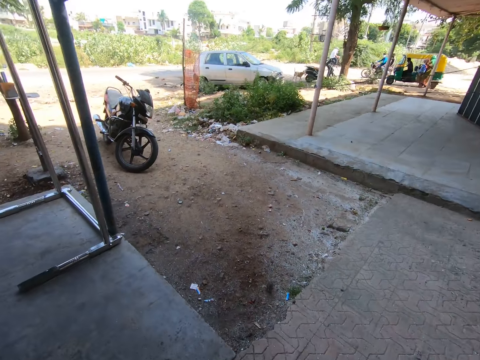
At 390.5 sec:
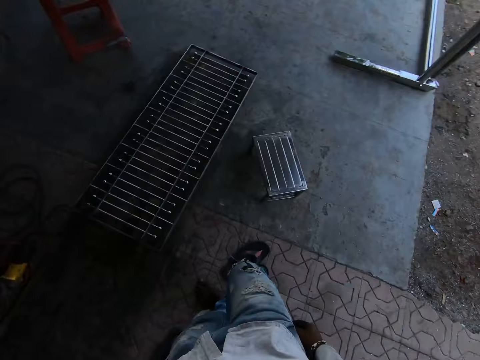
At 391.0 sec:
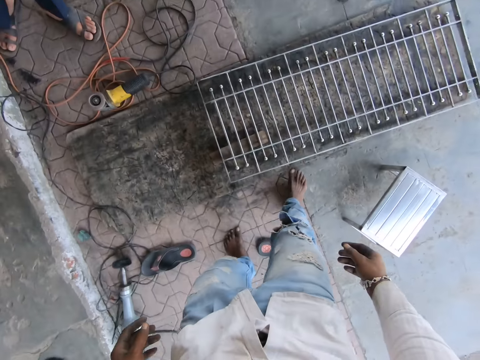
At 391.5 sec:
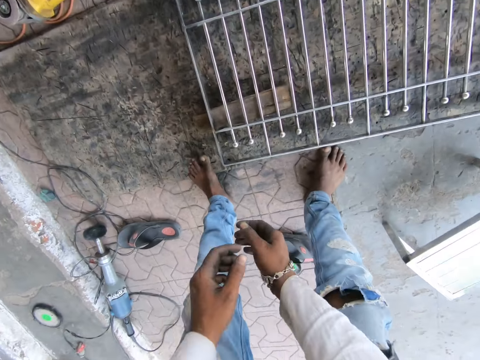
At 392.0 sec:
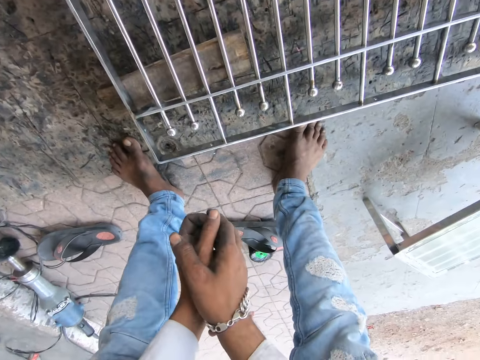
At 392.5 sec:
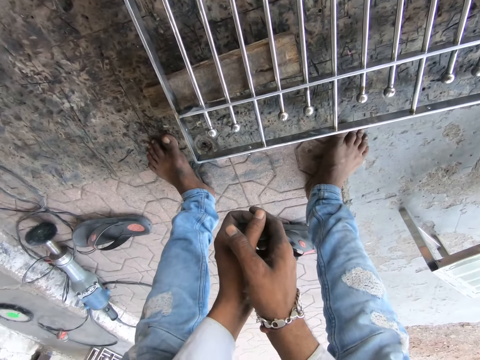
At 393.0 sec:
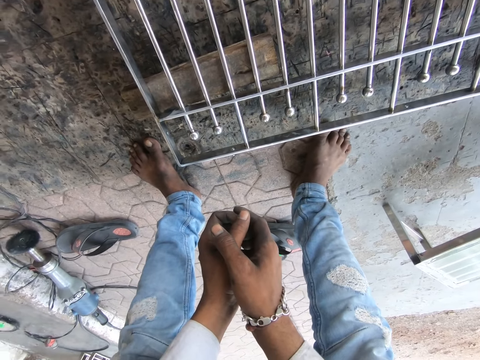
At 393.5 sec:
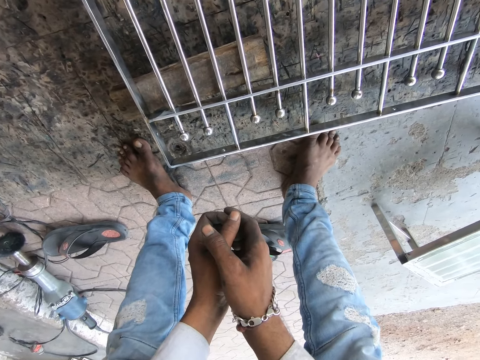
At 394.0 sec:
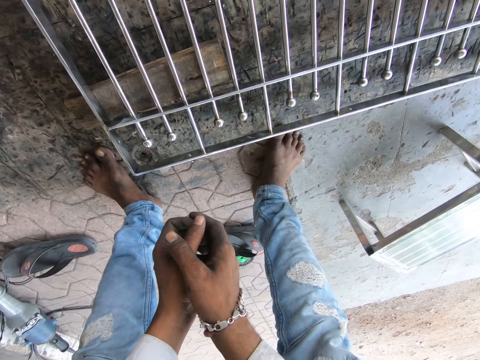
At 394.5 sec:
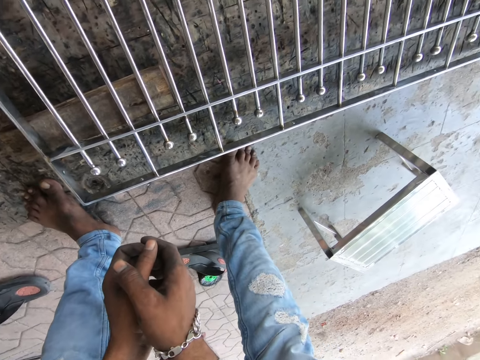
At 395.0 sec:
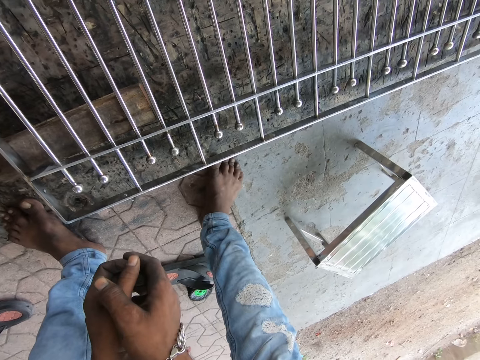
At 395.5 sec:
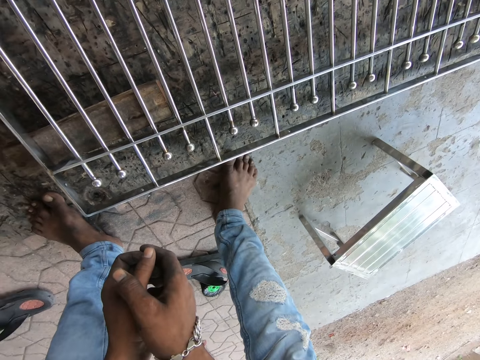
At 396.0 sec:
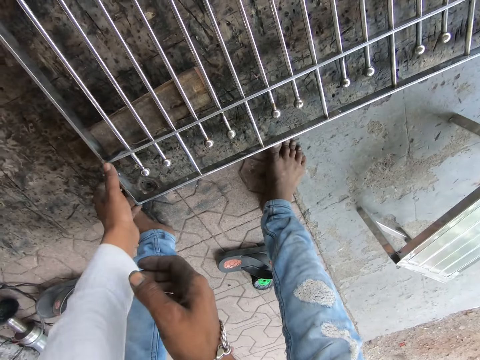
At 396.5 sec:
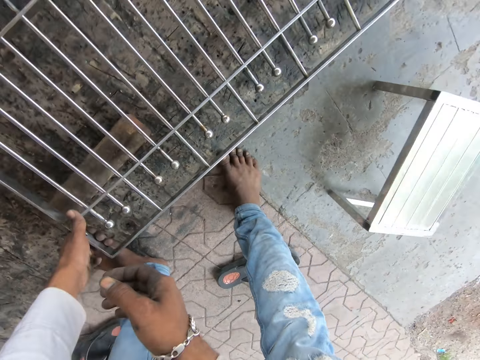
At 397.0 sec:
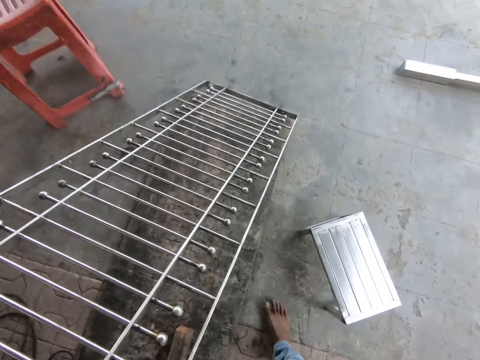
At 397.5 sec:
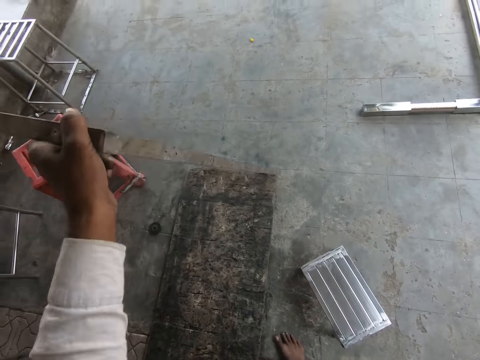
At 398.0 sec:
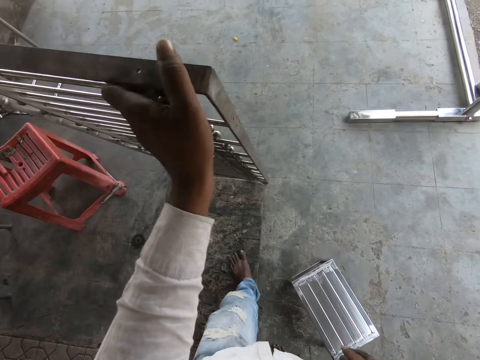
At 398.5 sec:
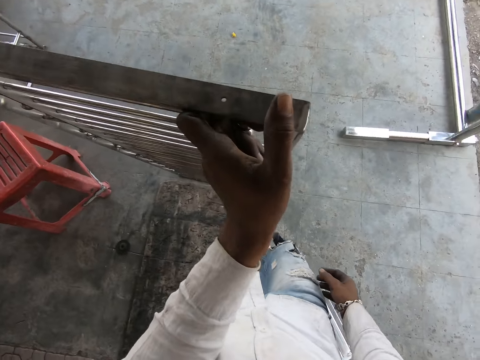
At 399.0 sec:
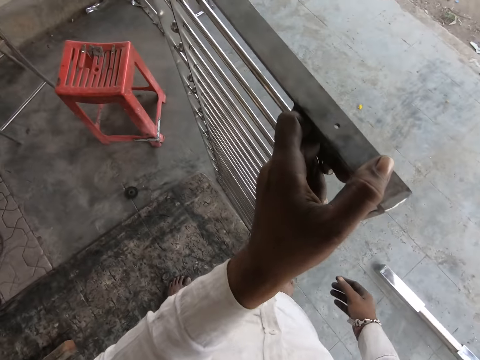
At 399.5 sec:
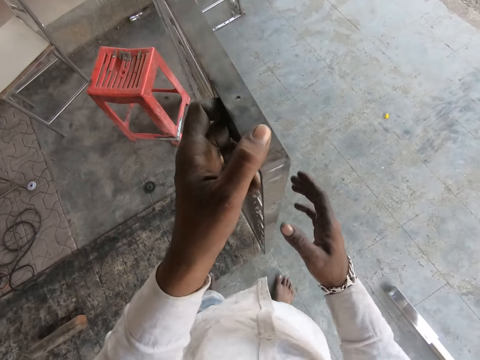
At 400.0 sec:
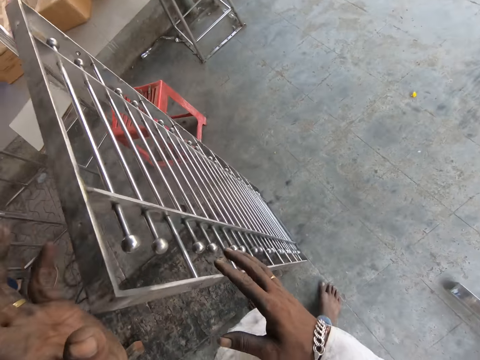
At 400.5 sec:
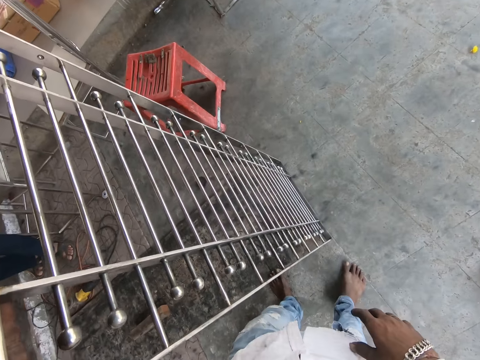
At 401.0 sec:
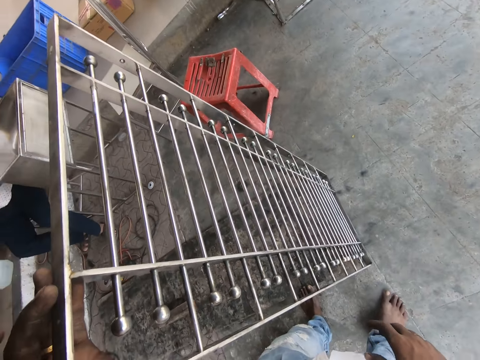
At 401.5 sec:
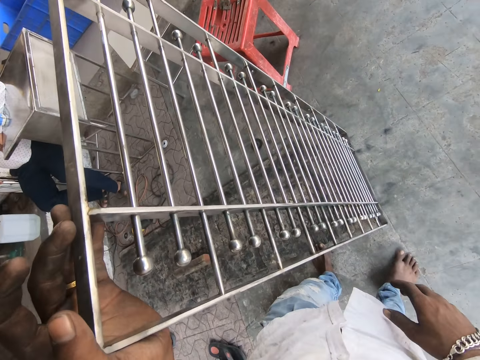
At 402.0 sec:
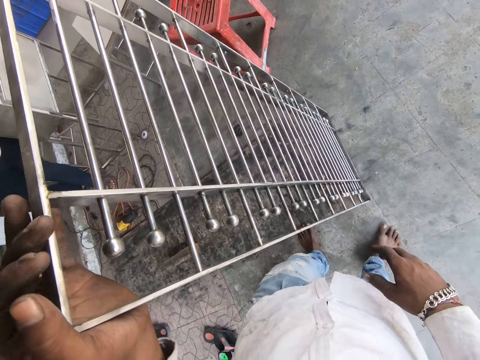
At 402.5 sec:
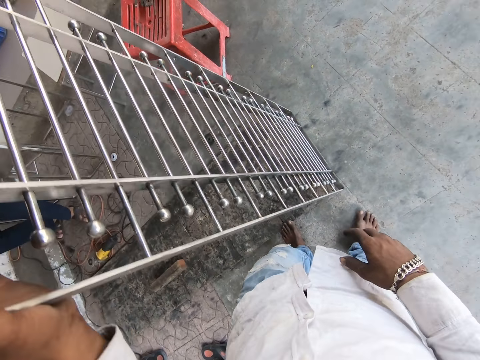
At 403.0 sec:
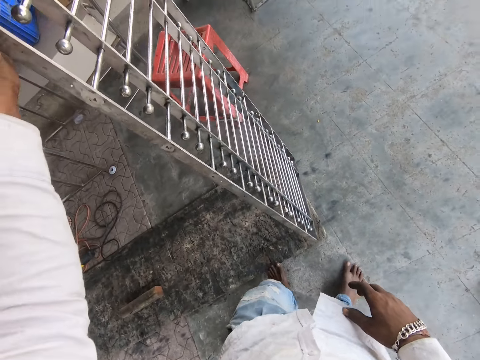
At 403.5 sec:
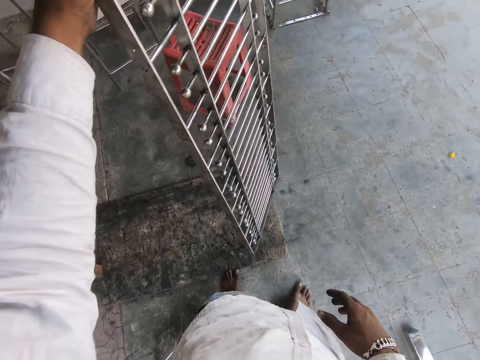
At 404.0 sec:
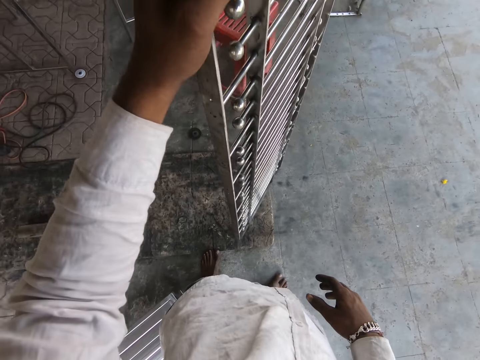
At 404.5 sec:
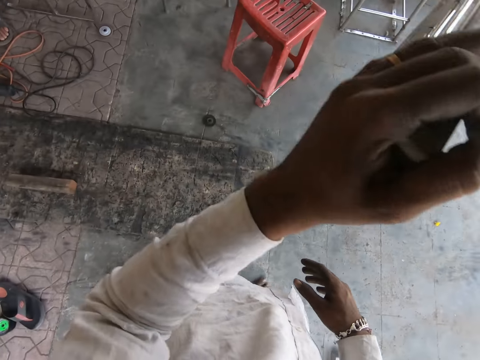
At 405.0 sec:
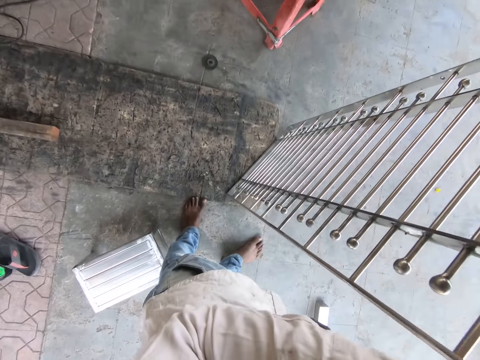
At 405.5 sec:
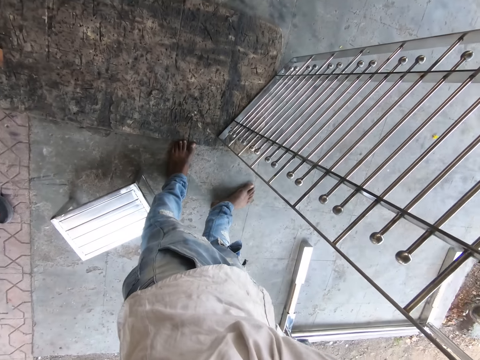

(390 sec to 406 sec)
The camera wearer bends. He puts his hands together. He lifts the burglarproof or metal from the wooden platform with his left hand. He walks. He holds the burglarproof on the wooden platform with his hands. He touches the metal with his right hand. He holds the burglarproof on the wooden platform with his left hand. He pushes the metal. He adjusts the burglarproof on the wooden platform with his left hand.

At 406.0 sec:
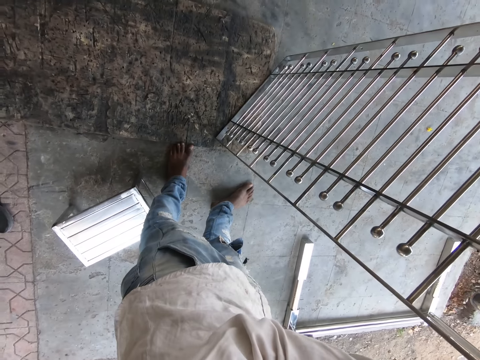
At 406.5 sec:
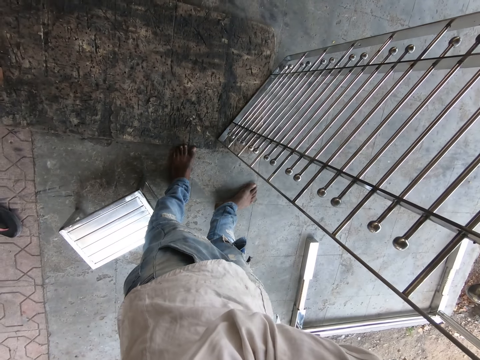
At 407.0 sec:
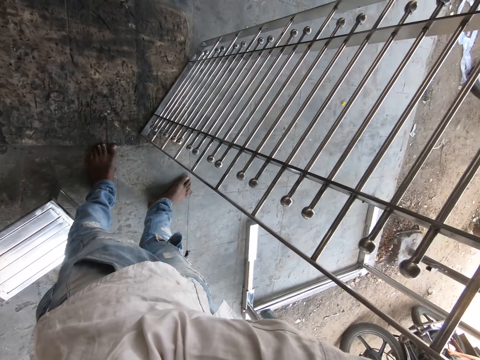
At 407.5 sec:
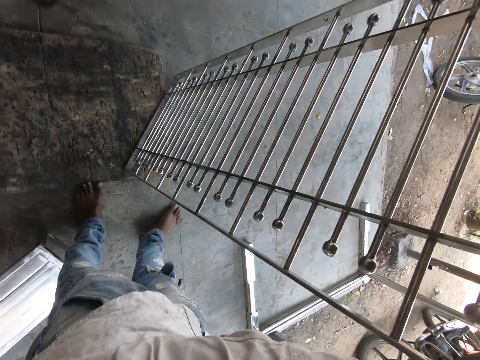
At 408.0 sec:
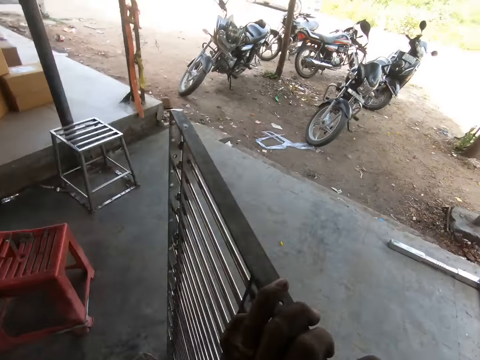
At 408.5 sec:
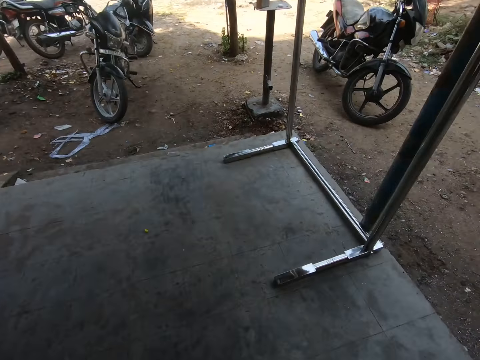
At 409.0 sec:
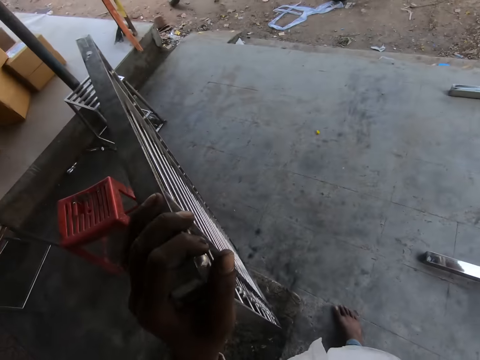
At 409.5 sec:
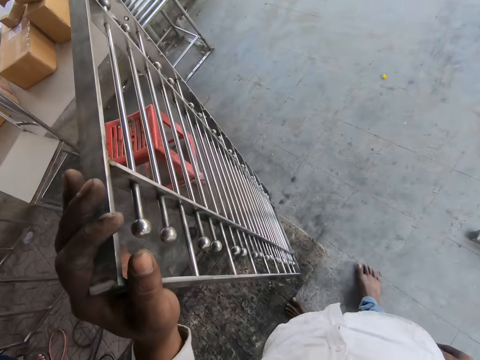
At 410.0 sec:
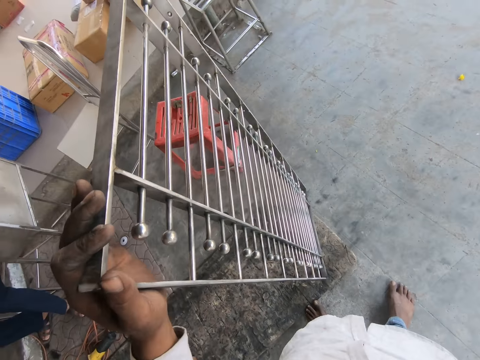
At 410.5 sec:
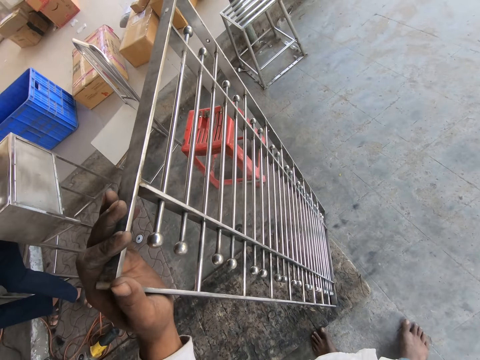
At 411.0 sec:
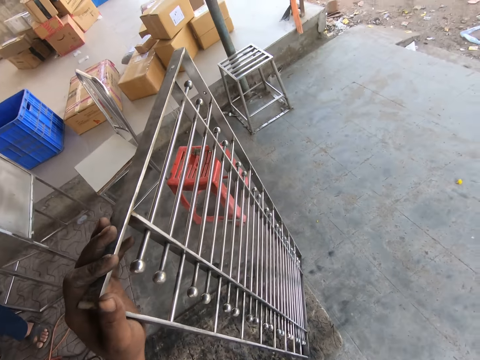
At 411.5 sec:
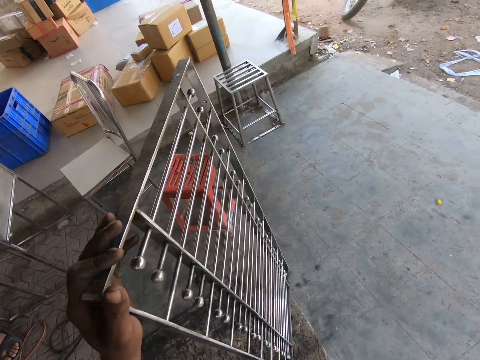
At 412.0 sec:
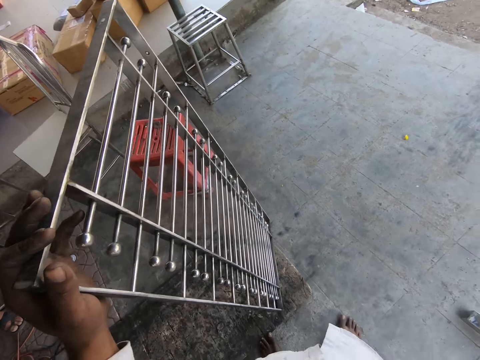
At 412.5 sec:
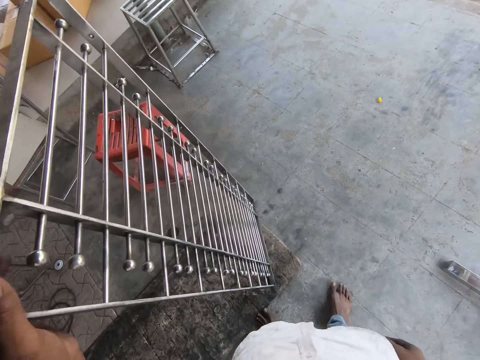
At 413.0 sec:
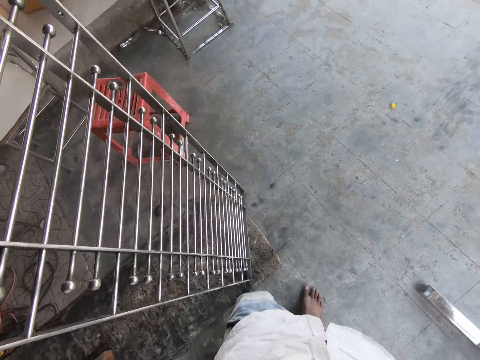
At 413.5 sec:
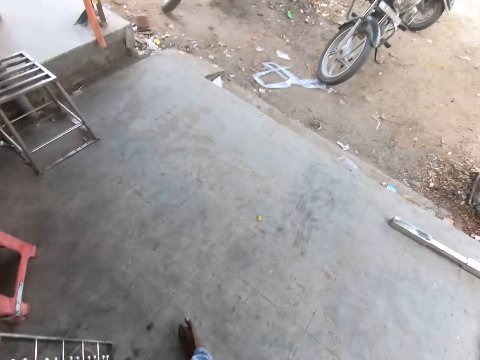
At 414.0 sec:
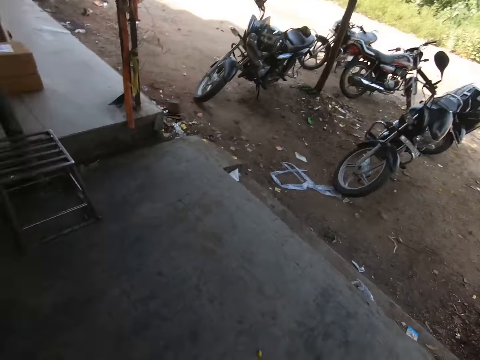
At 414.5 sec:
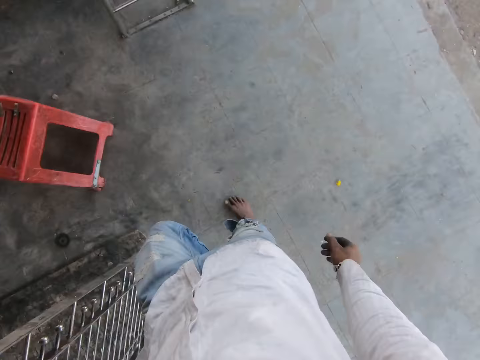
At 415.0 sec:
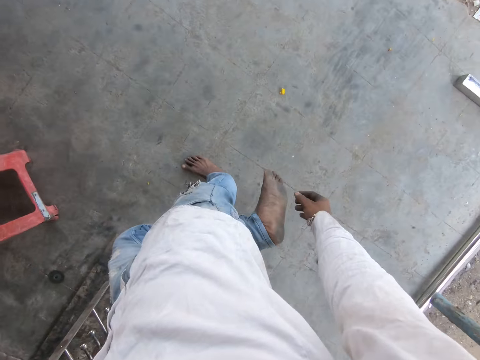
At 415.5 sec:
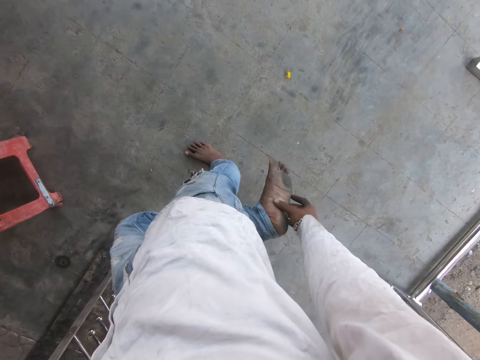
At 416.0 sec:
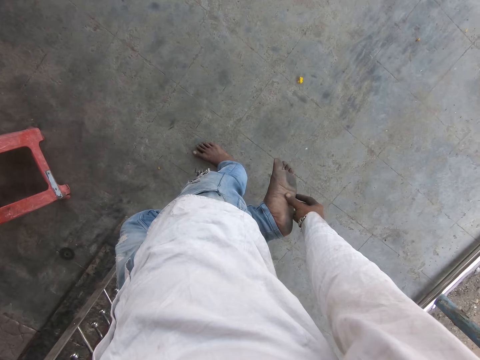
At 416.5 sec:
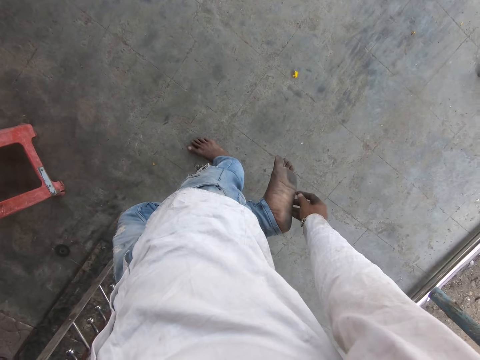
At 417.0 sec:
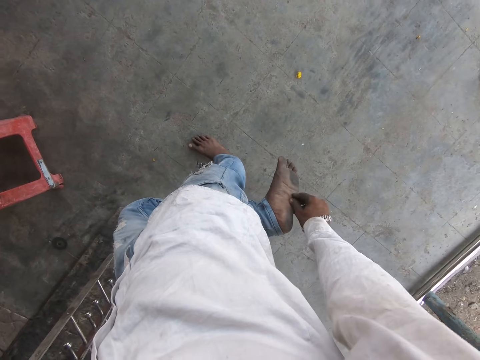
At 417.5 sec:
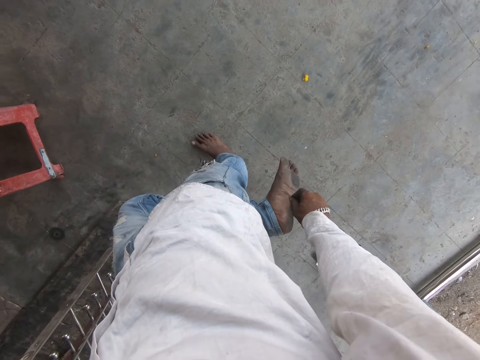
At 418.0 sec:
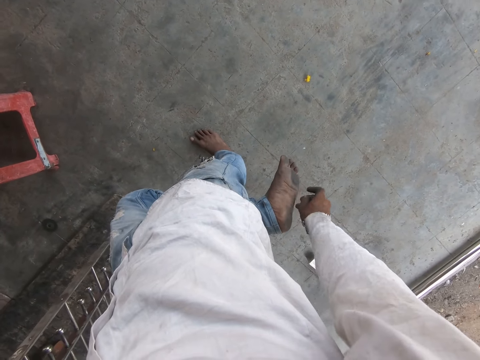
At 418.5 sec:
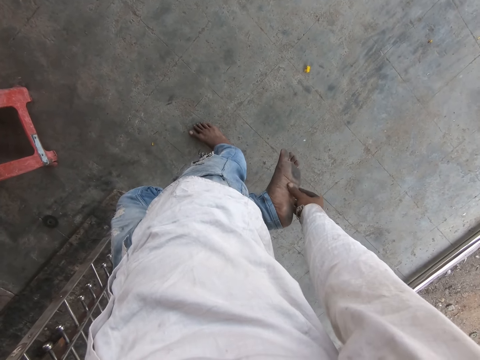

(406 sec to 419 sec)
The camera wearer holds the burglarproof on the wooden platform with his left hand. He walks. He raises the leg. He rubs the leg. He touches his left foot with his right hand. He presses the leg.
